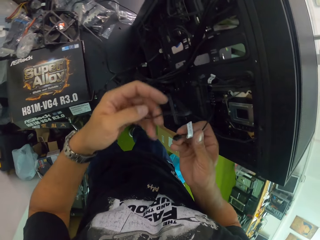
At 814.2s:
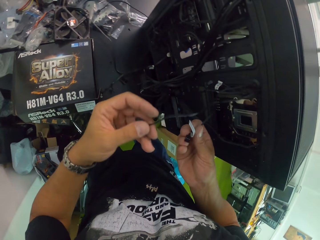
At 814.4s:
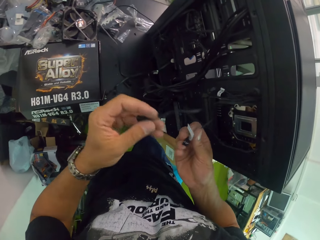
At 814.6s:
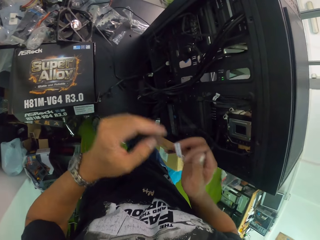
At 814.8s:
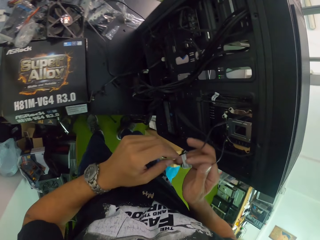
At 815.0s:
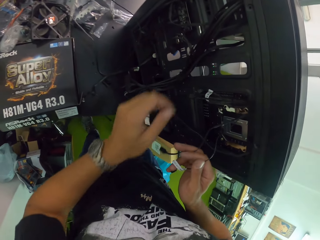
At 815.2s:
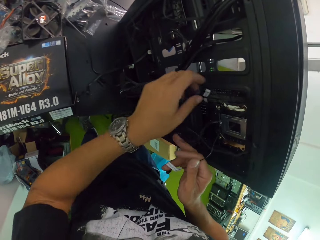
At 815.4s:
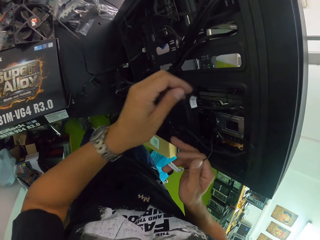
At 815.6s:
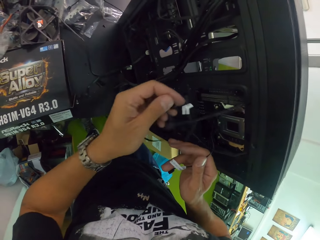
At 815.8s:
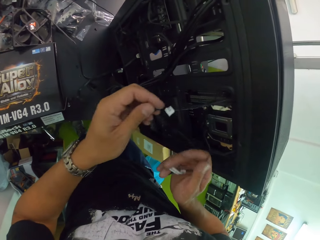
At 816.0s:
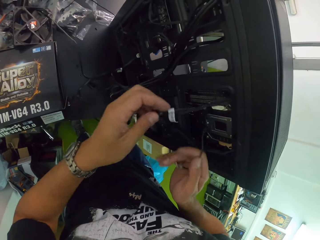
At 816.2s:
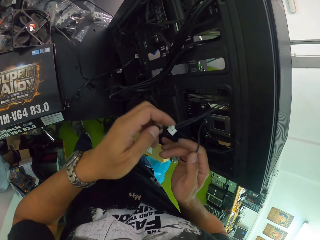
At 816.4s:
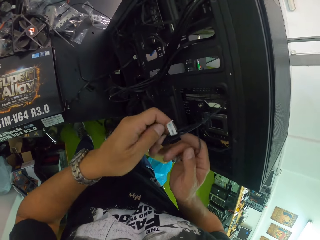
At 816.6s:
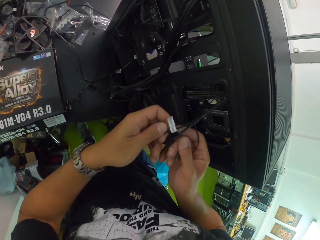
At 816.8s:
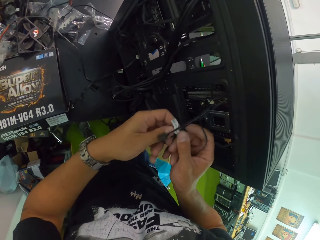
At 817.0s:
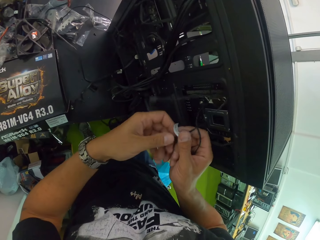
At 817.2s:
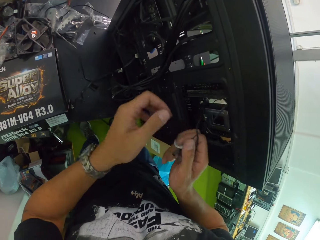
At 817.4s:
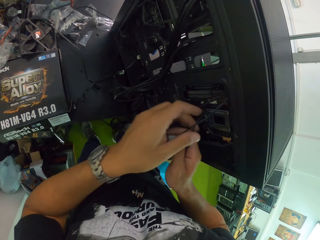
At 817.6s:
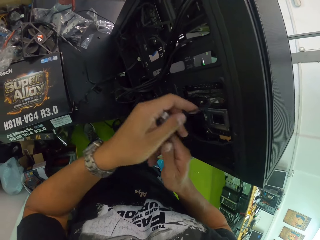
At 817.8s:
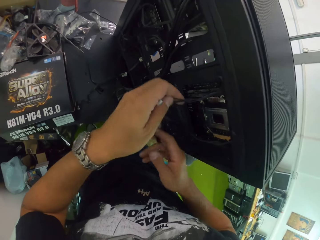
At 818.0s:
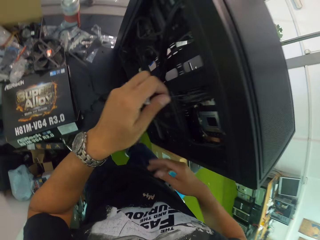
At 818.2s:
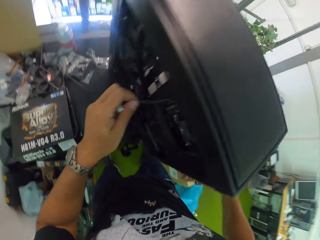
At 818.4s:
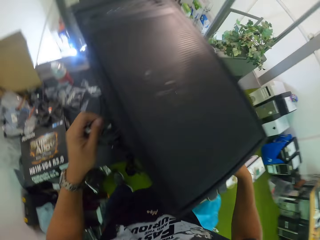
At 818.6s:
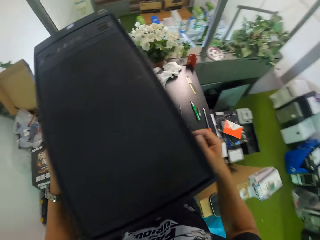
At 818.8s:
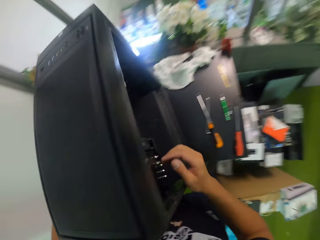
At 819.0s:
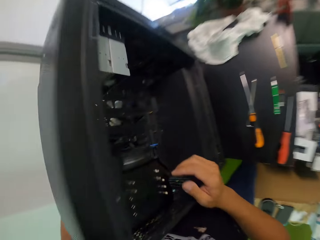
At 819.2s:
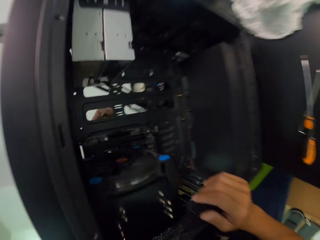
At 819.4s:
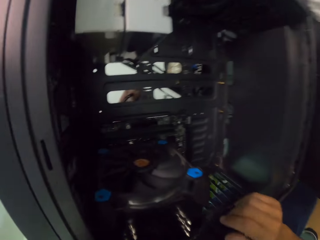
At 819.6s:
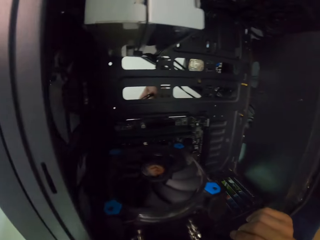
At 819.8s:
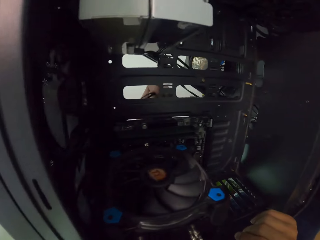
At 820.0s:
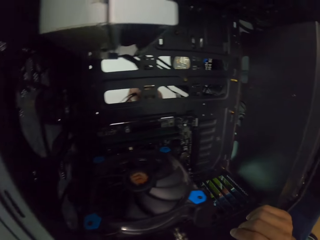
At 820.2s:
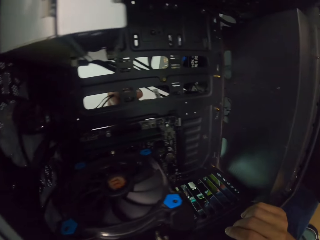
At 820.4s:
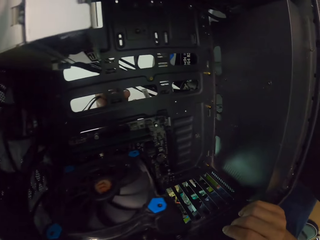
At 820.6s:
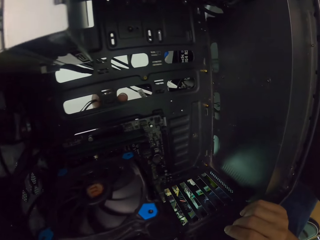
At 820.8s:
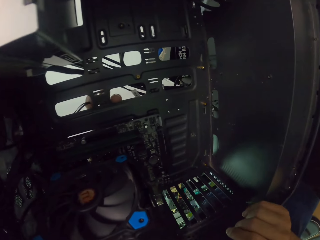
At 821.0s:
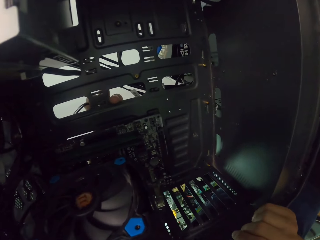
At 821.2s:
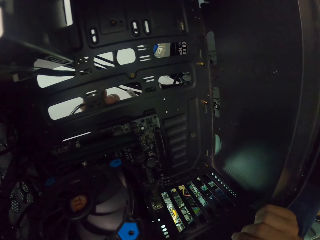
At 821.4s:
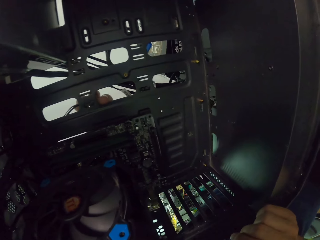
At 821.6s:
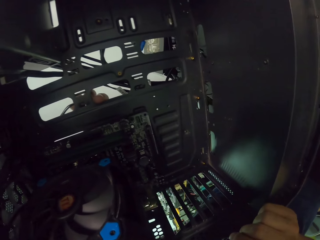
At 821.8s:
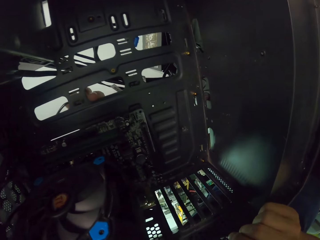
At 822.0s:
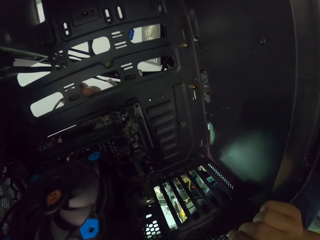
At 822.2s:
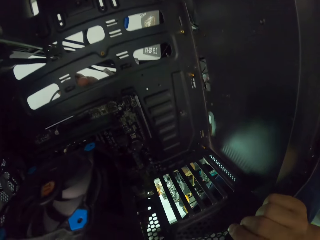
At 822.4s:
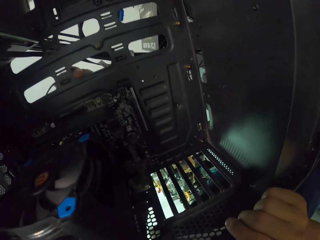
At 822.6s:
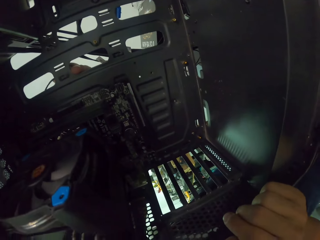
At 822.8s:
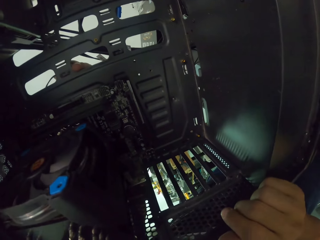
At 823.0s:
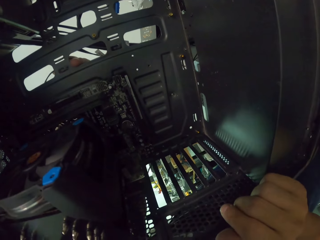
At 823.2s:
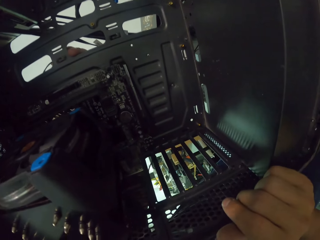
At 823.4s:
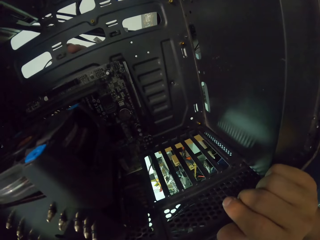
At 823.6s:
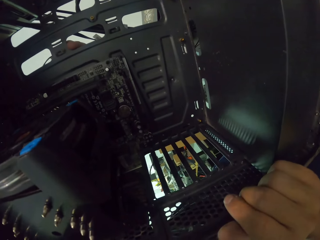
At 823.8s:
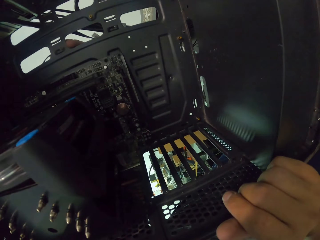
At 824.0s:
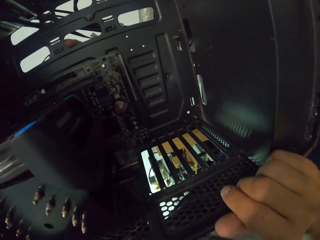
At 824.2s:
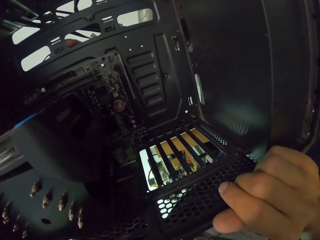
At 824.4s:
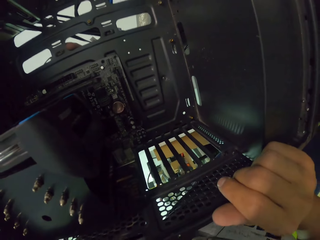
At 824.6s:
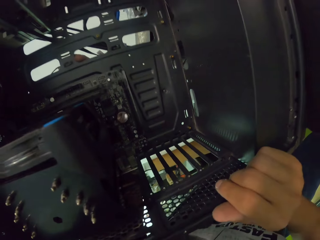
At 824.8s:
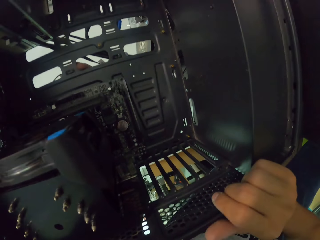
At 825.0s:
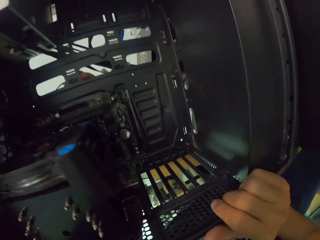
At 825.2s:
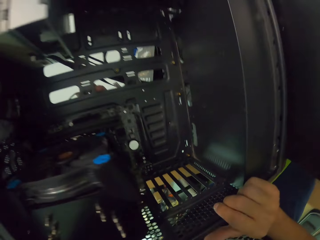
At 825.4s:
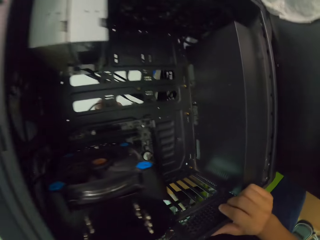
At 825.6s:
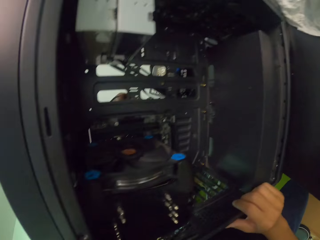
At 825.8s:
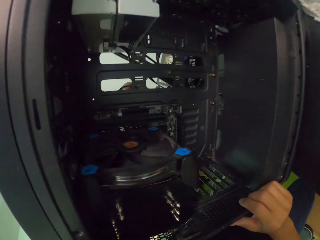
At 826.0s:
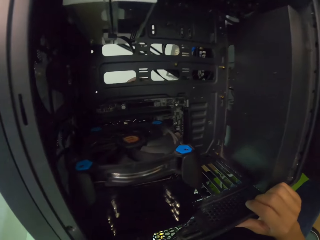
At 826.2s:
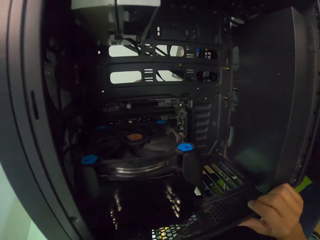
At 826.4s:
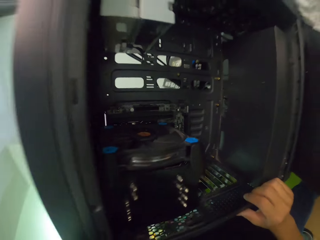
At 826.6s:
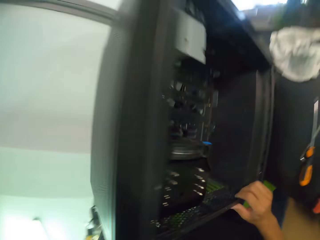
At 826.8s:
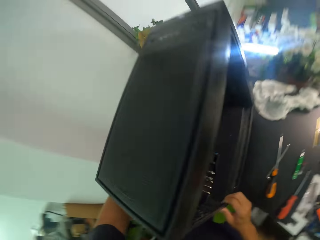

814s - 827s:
The camera wearer holds the black cables at the back of the computer case with his left hand. He looks at something. He joins a cable on the hole.

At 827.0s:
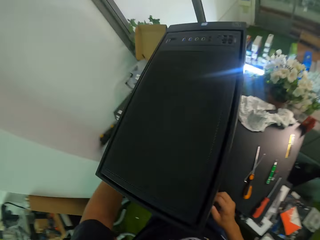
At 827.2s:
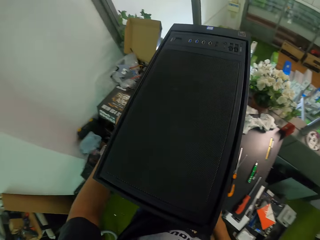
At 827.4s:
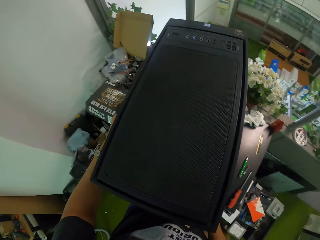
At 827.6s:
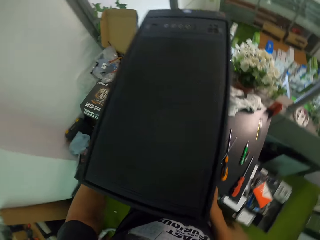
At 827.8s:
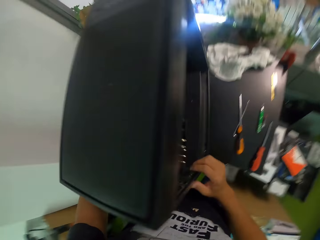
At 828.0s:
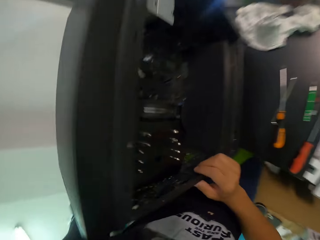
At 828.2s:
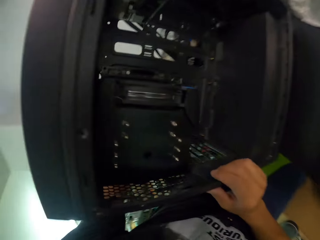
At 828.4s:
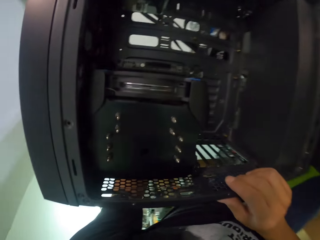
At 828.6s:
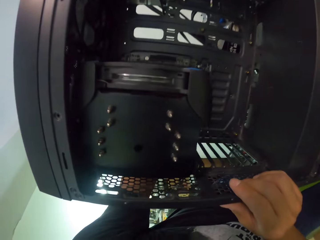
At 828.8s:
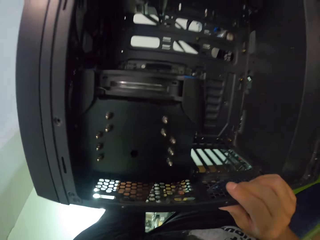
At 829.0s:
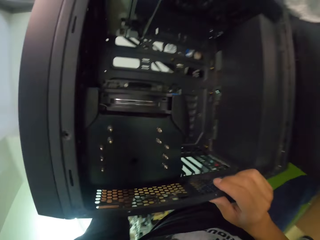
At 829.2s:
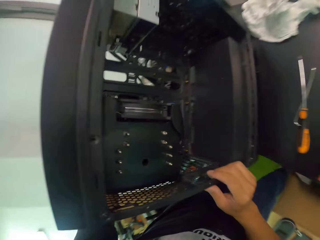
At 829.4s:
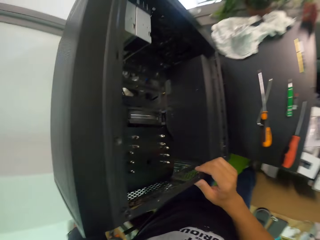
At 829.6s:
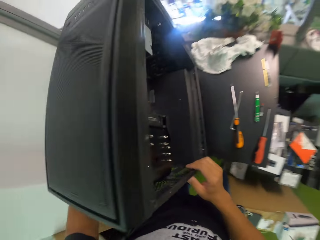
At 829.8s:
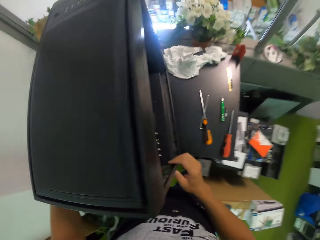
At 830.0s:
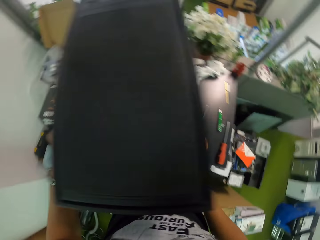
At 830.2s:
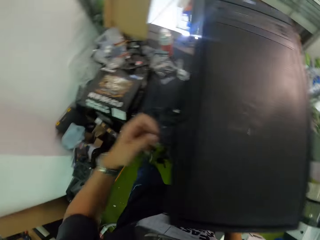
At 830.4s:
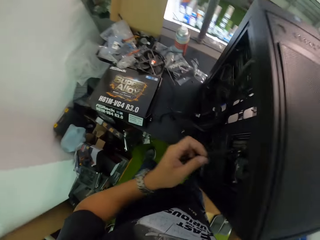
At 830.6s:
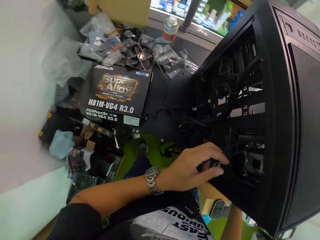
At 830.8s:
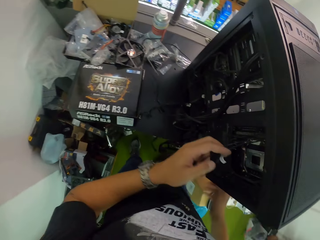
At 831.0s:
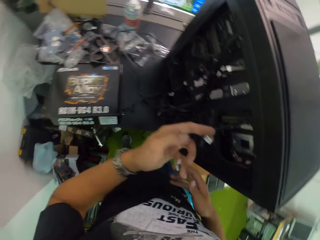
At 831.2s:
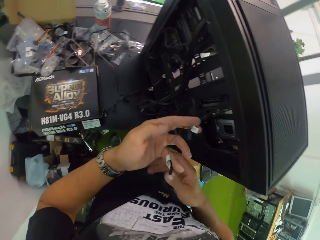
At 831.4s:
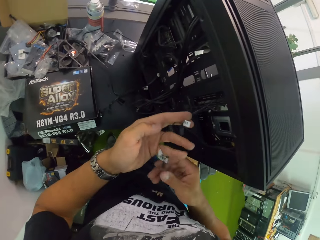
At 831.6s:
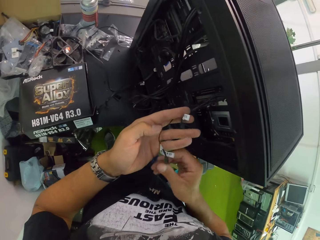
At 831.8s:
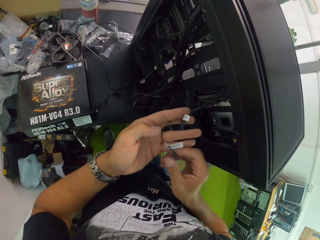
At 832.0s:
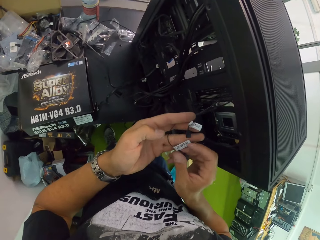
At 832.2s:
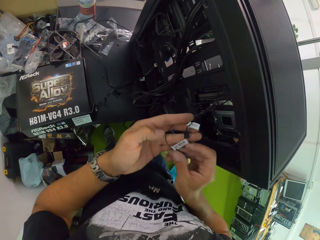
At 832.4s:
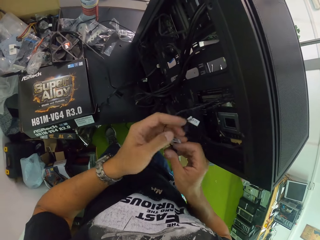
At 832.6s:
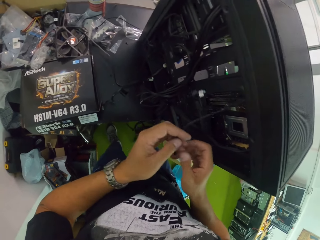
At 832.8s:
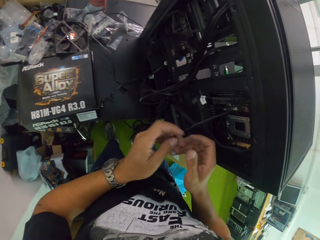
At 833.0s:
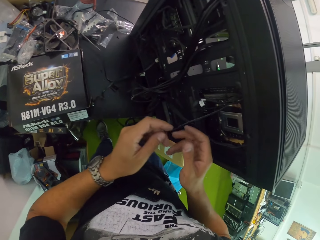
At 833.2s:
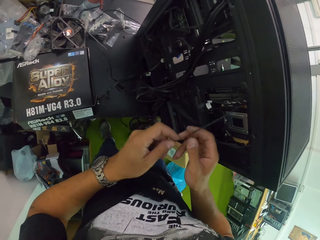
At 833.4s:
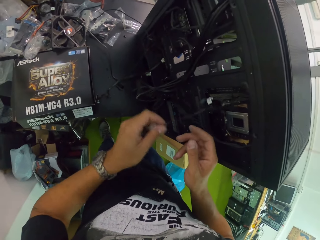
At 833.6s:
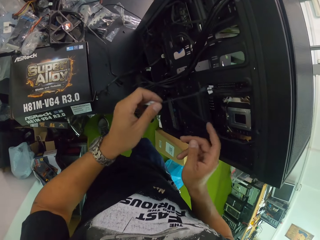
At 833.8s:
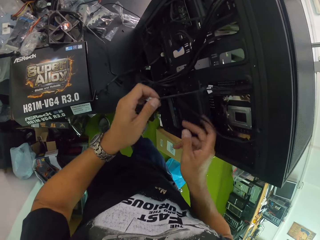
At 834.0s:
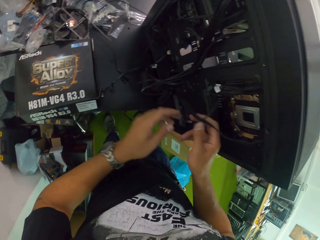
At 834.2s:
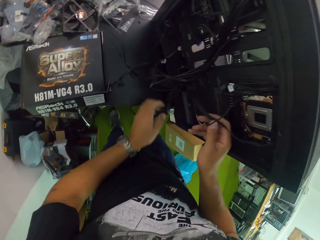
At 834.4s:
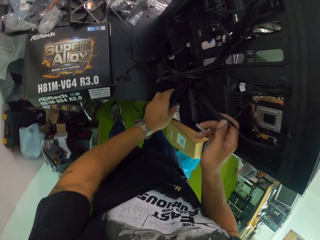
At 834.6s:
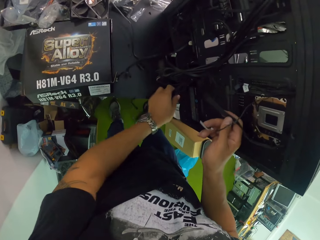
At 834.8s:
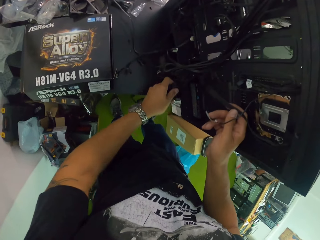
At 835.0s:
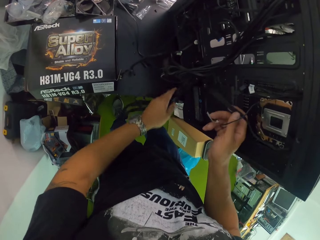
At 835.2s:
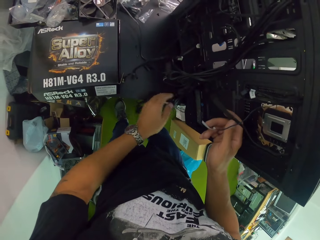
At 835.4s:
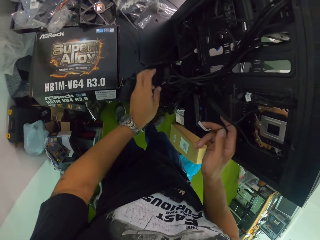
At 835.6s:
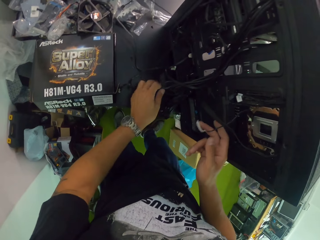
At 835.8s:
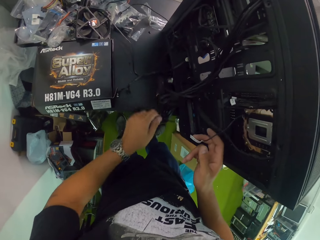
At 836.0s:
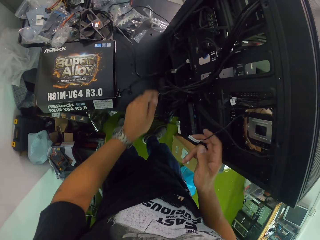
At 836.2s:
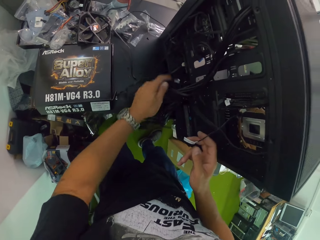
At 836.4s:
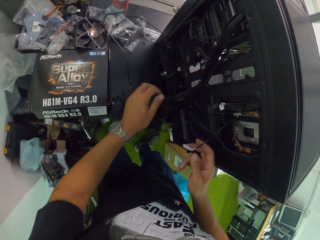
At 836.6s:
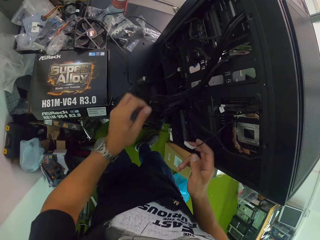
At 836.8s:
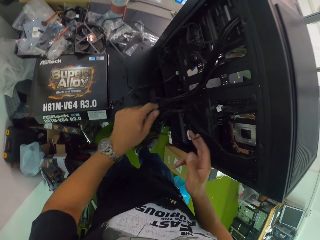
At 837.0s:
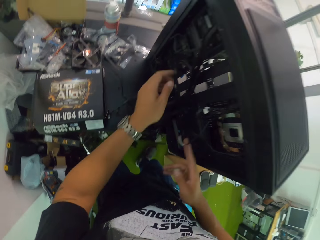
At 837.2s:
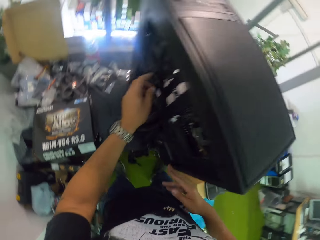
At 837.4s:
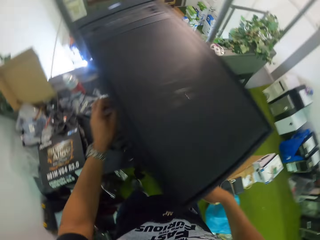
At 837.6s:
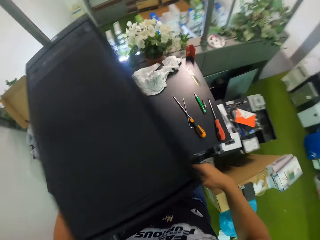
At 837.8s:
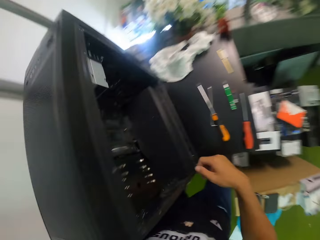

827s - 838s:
The camera wearer adjusts the cable with both hands. They pull cables.
